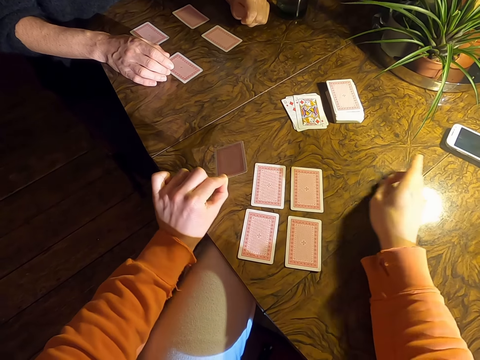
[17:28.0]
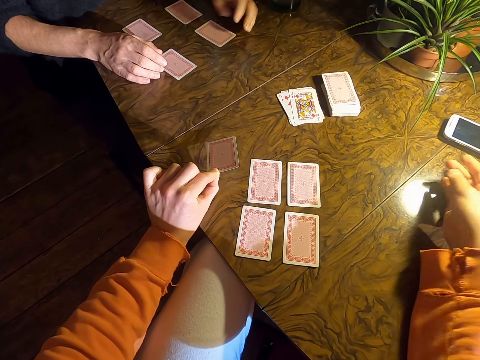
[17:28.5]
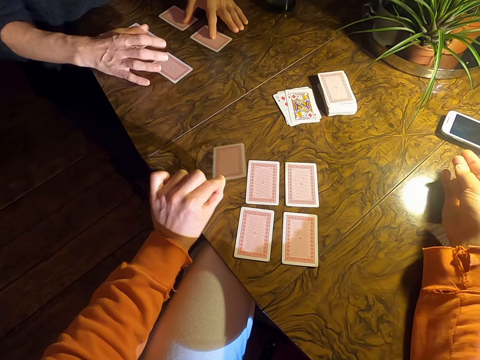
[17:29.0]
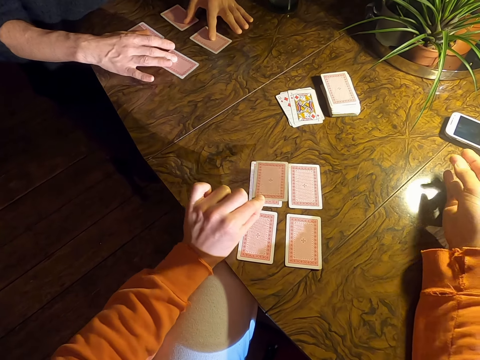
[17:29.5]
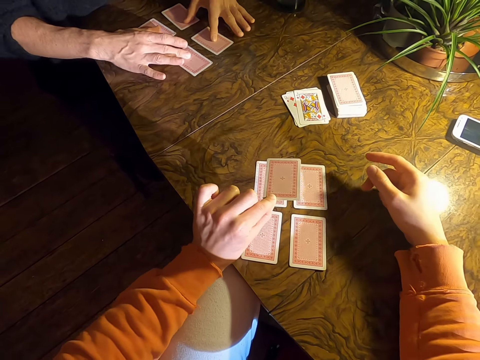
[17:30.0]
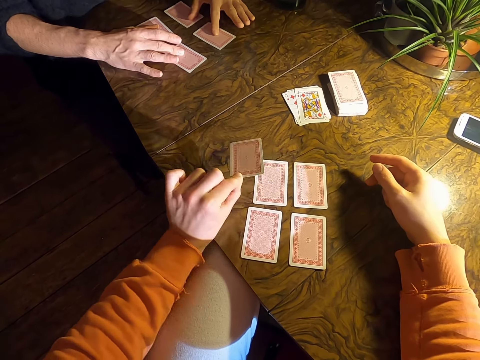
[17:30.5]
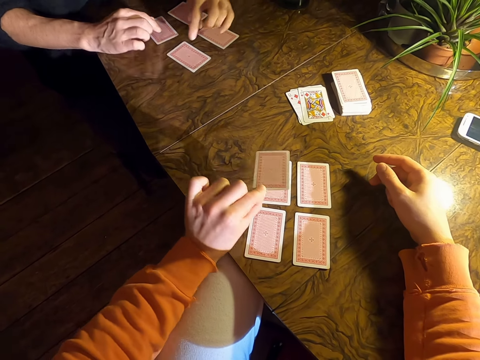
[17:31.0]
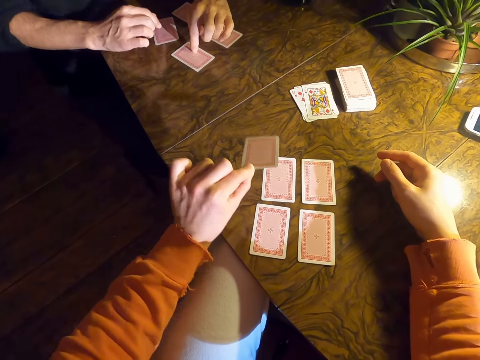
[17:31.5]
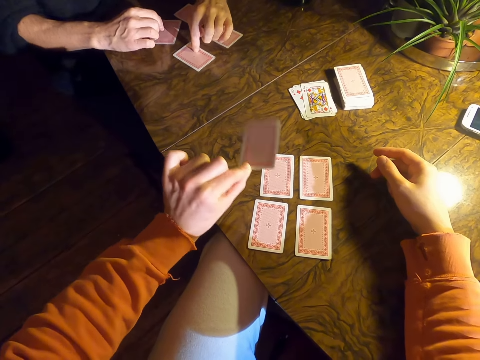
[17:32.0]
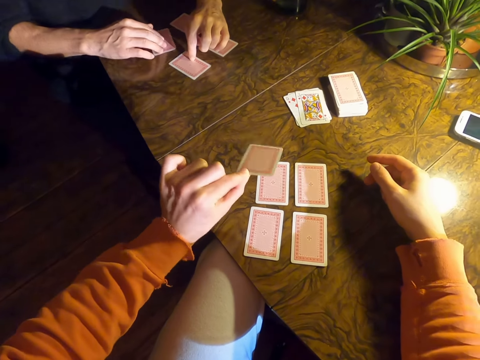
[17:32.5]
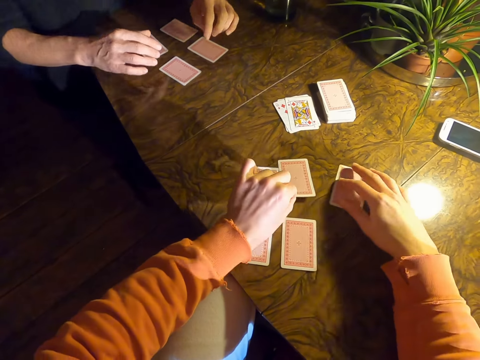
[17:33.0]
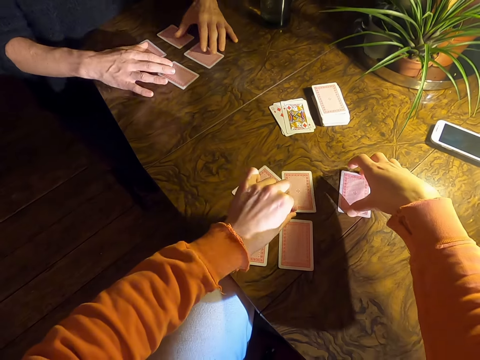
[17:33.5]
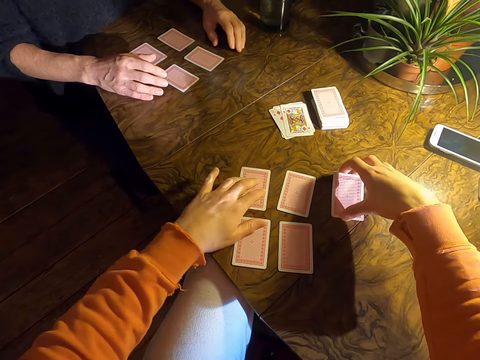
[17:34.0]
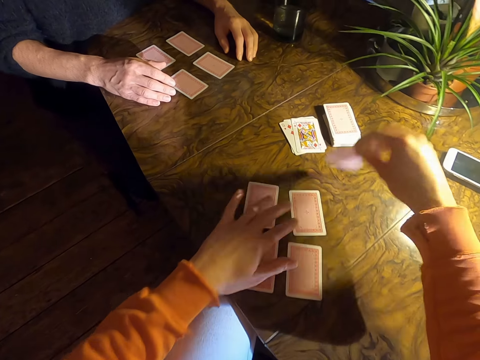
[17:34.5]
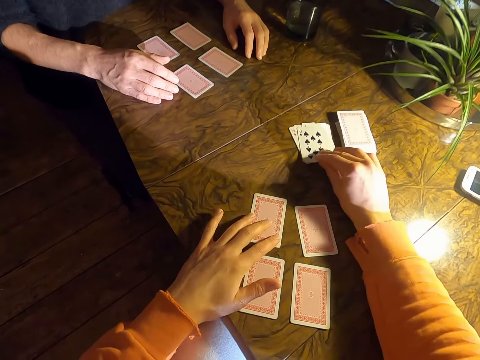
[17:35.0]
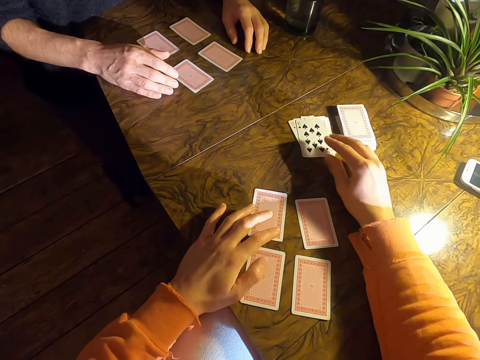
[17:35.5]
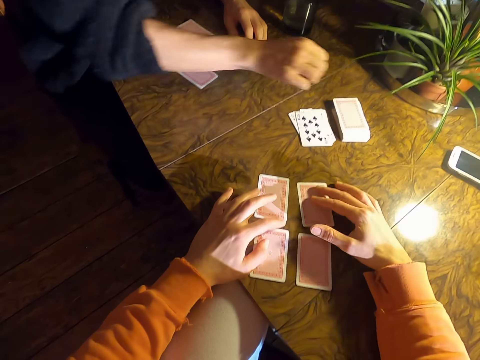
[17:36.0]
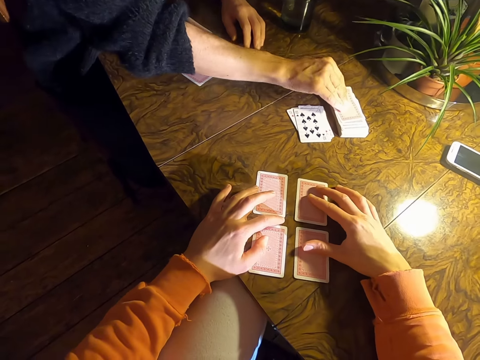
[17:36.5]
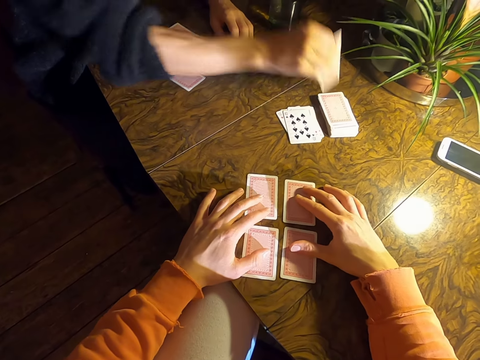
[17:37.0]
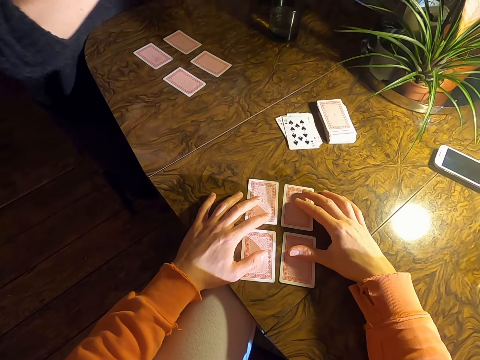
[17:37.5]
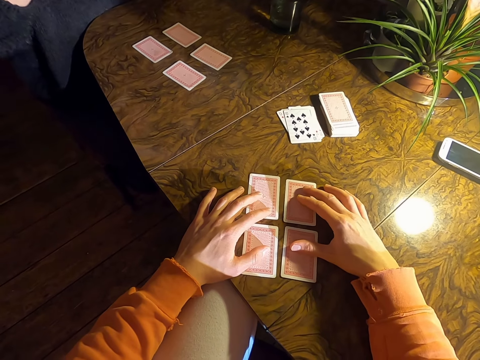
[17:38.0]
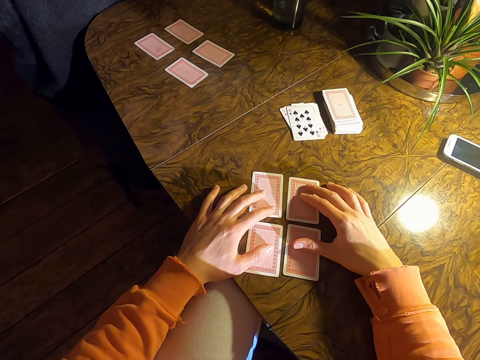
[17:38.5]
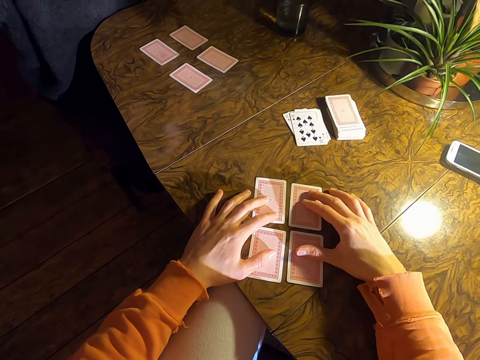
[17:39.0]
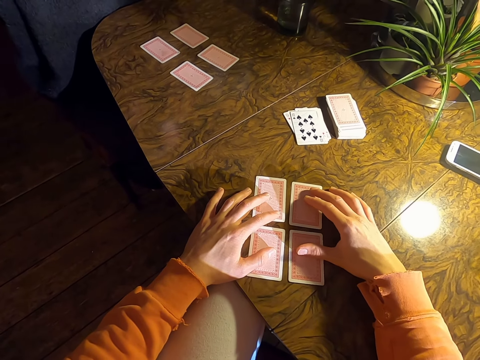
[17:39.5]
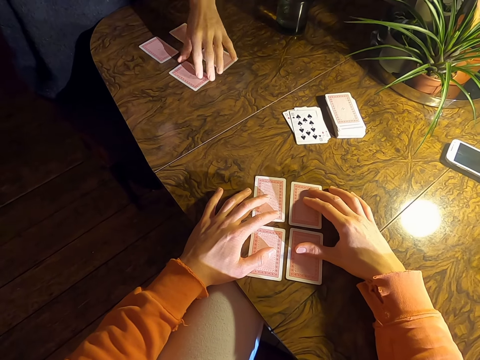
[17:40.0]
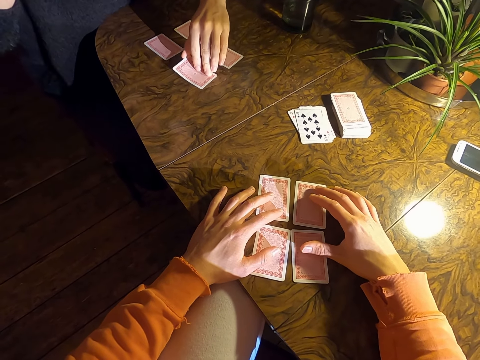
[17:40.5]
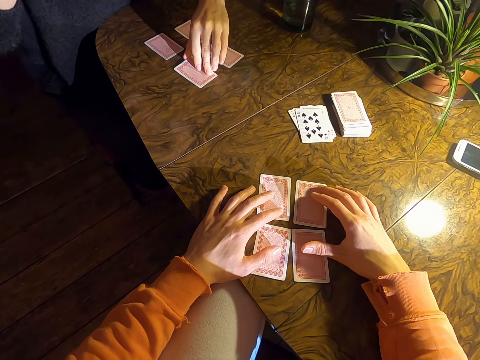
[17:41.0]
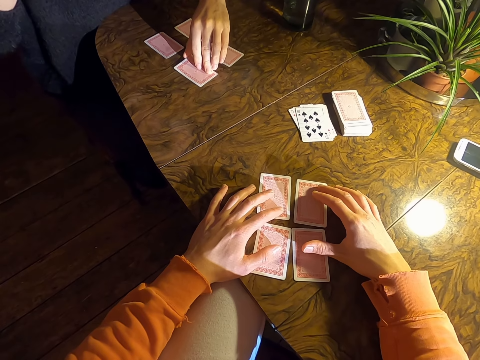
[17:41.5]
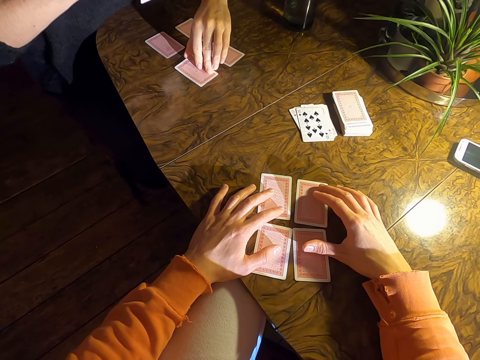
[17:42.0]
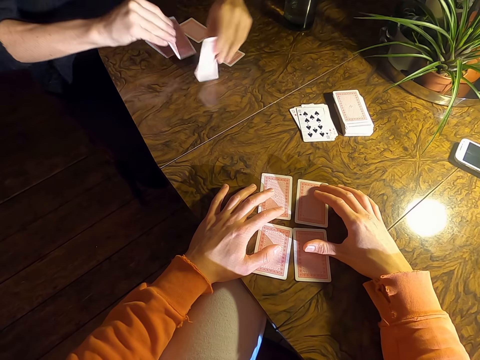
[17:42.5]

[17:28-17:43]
A person touches cards on a table. The camera wearer sways a card. They pick a card on the table and put the card on the table. The person picks a card on the table. The person checks on the card. The person picks a card on the table.

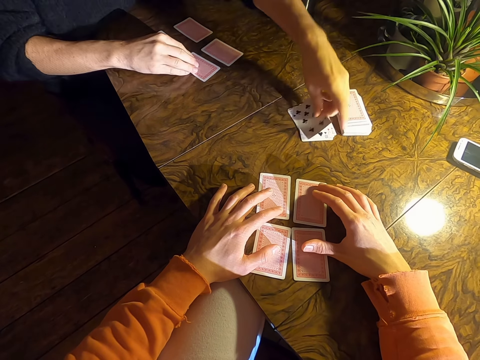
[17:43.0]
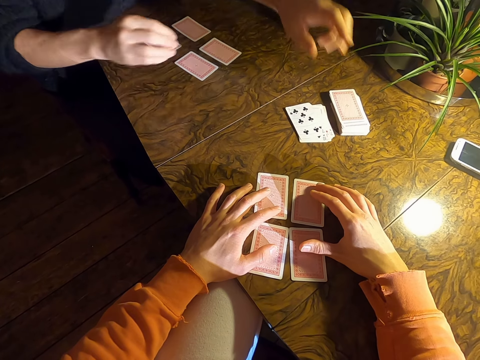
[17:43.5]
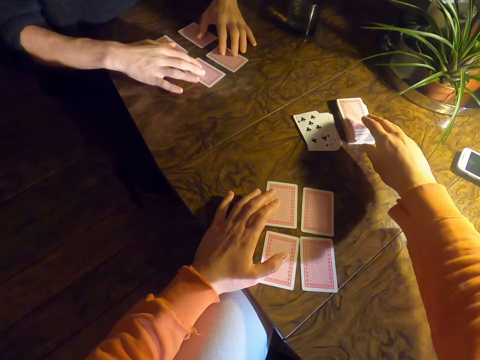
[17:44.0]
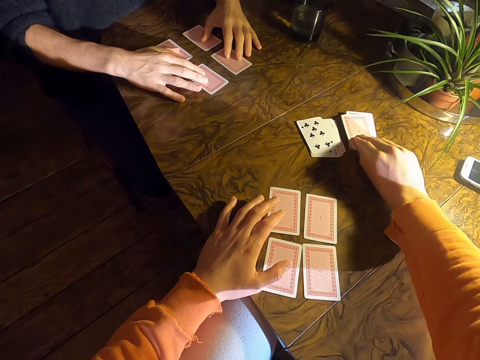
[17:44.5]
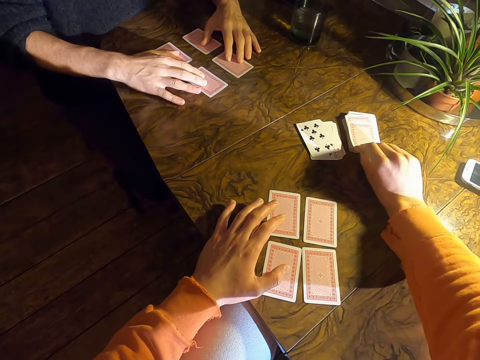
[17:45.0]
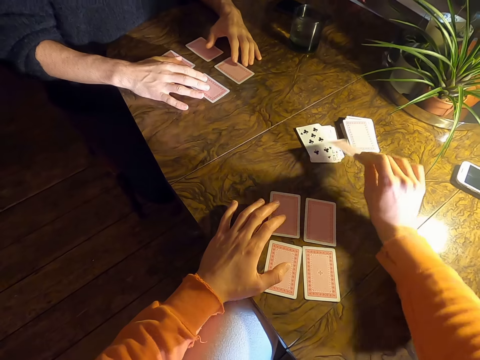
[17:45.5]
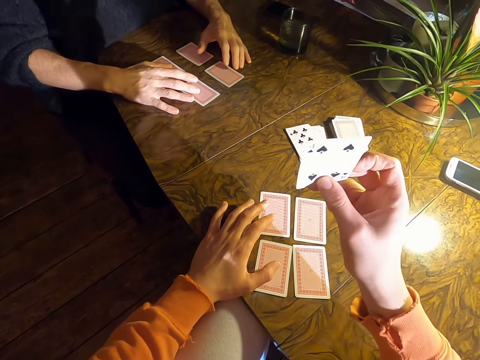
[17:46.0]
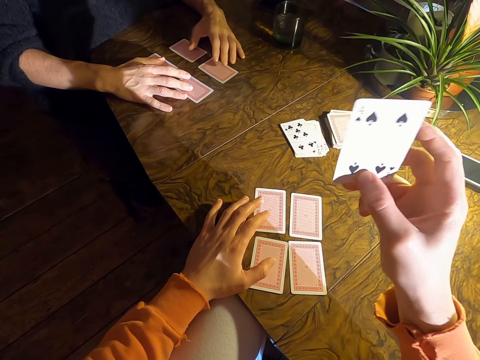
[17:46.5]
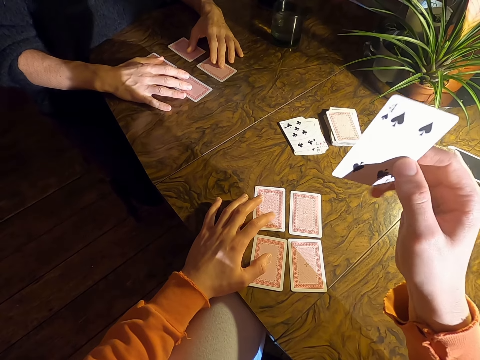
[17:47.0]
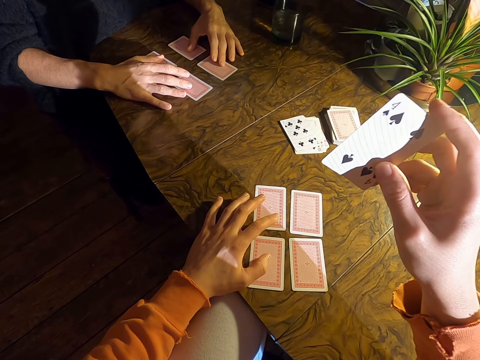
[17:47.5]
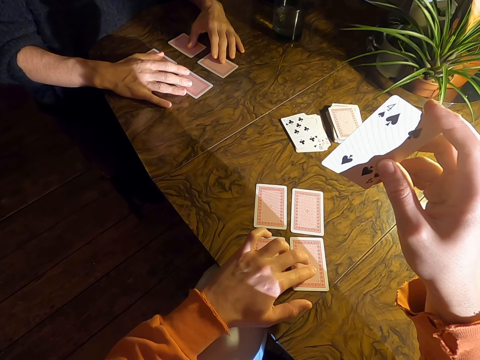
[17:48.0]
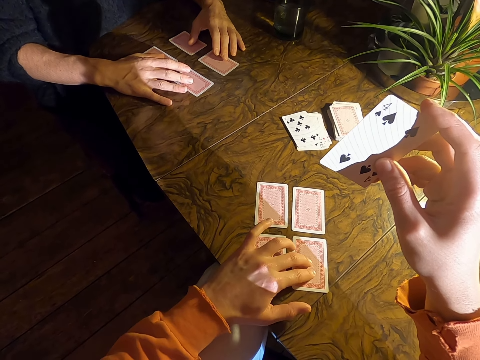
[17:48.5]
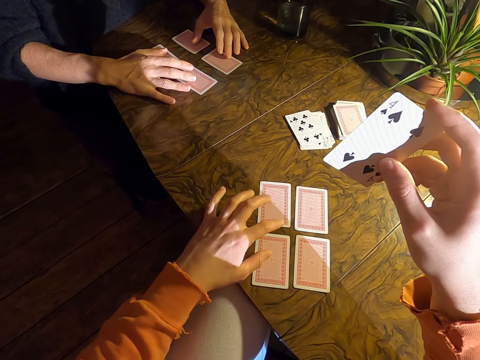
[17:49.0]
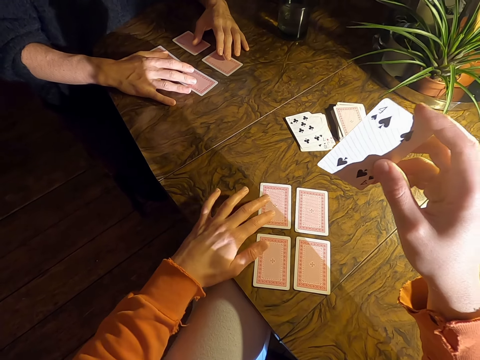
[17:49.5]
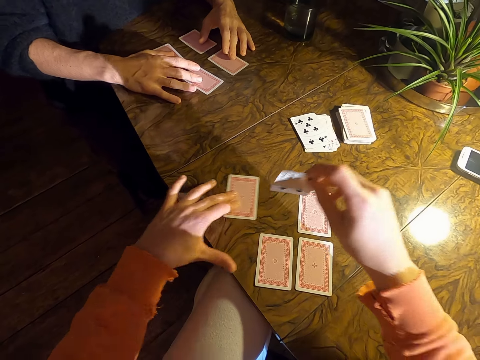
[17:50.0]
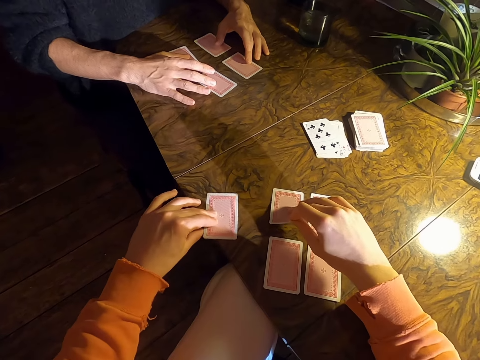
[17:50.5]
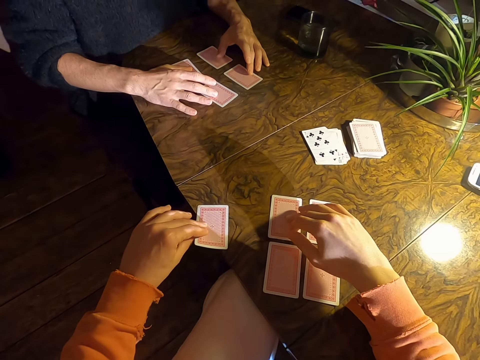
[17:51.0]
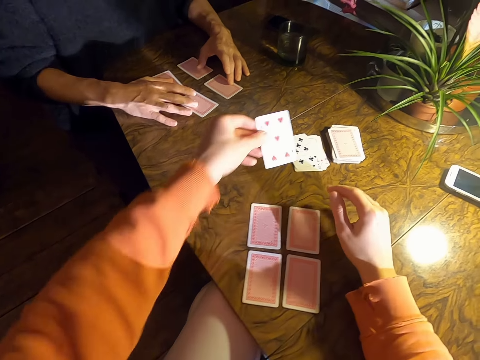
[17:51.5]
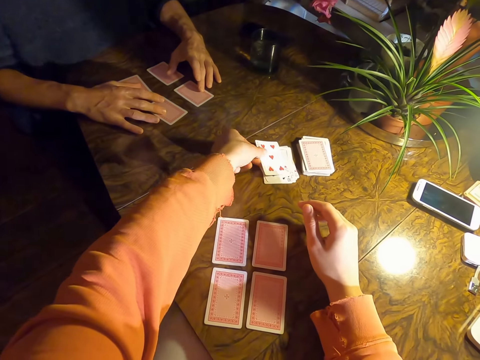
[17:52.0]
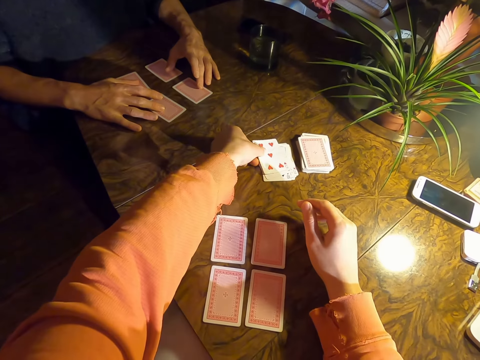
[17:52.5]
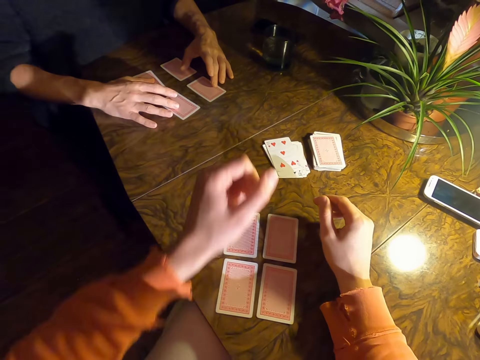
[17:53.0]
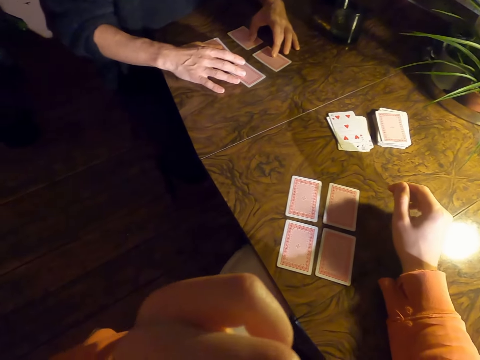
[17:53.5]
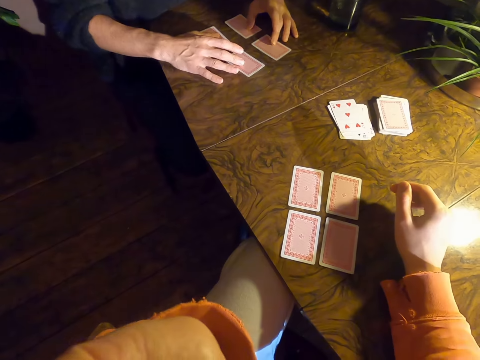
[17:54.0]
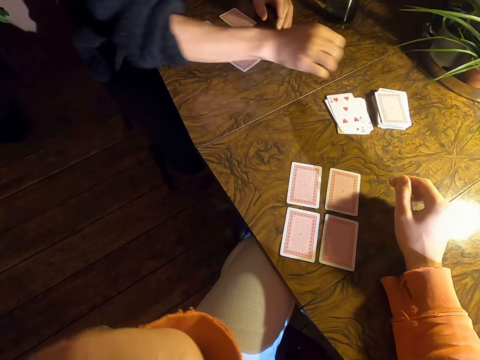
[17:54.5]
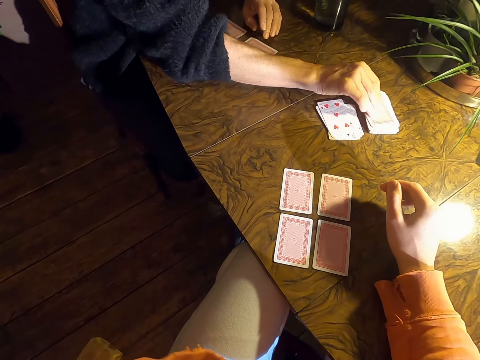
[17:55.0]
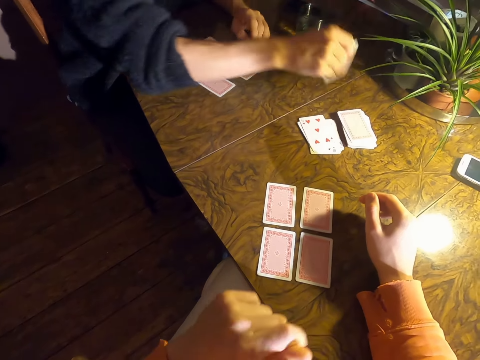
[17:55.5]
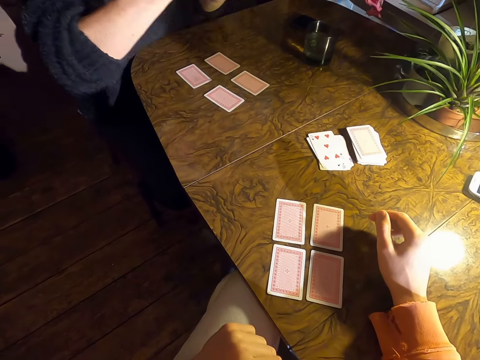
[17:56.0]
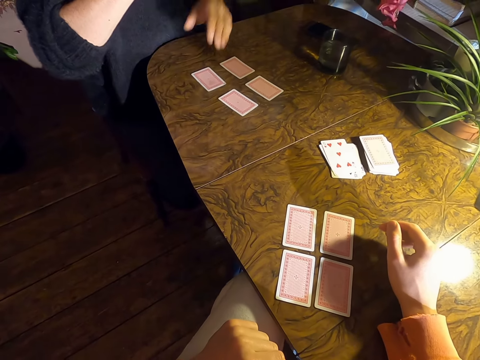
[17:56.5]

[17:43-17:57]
A person puts a card on the table. The camera wearer picks a card on the table. They exchange a card on the table, put the card on the table, and touch the face. The person picks a card on the table.
